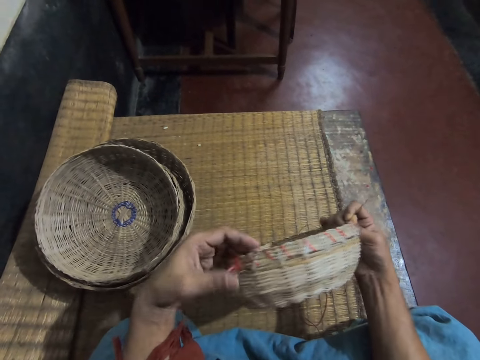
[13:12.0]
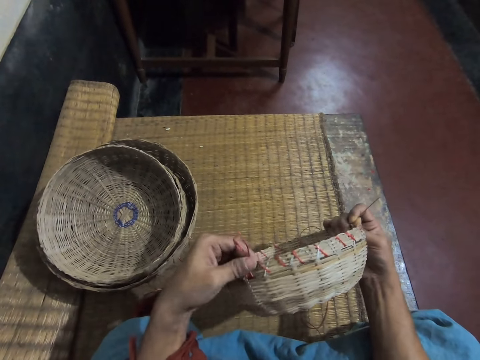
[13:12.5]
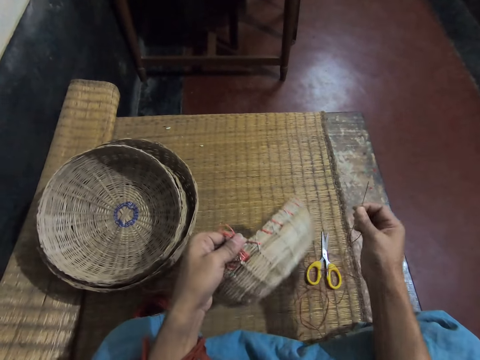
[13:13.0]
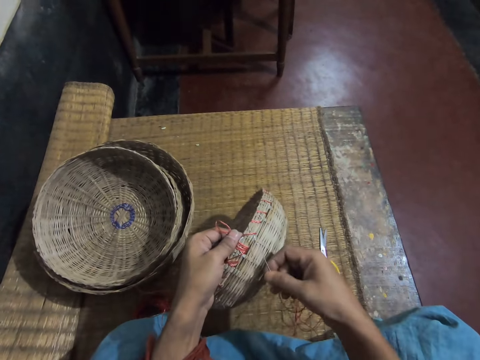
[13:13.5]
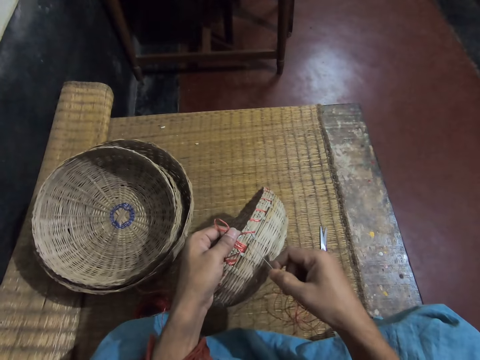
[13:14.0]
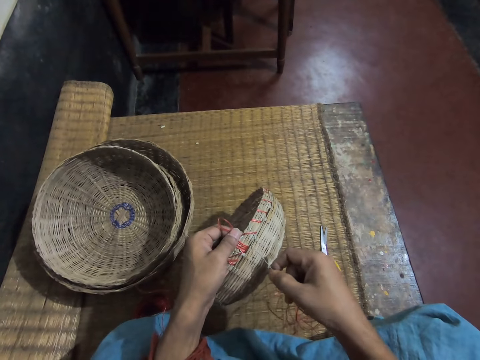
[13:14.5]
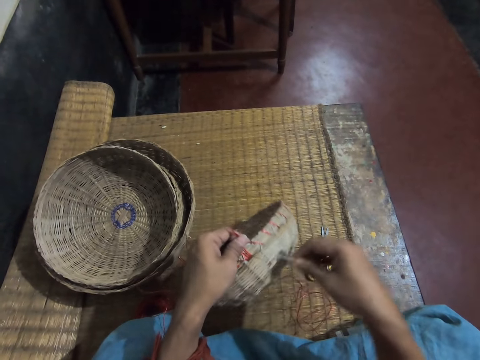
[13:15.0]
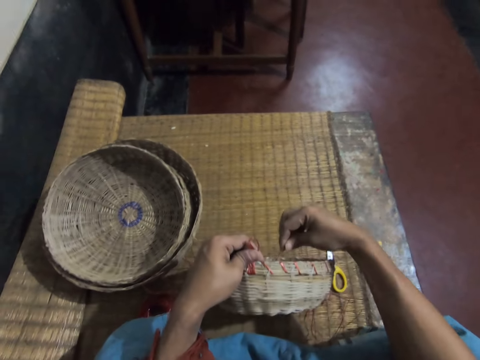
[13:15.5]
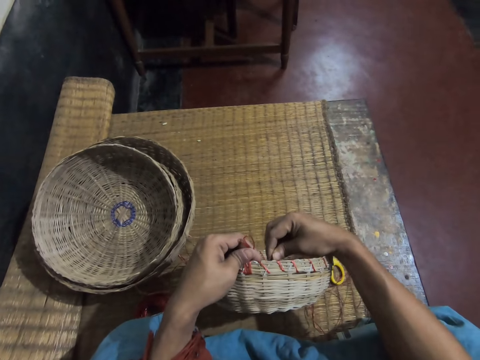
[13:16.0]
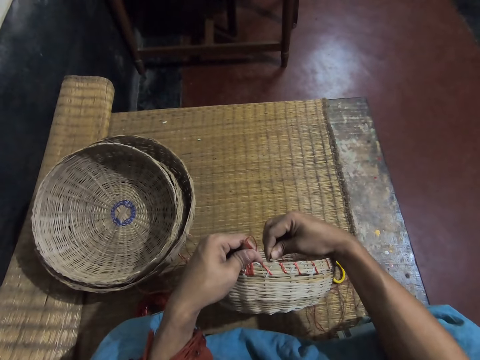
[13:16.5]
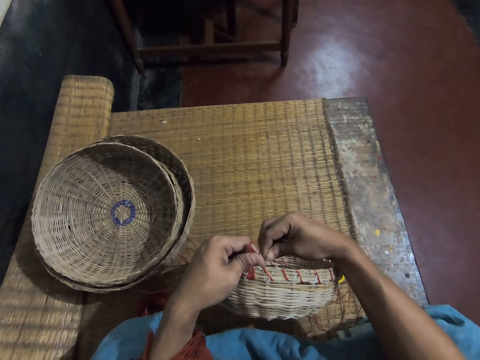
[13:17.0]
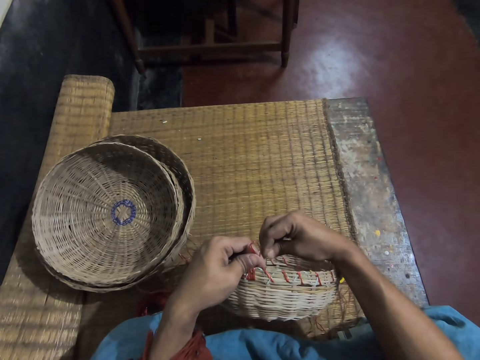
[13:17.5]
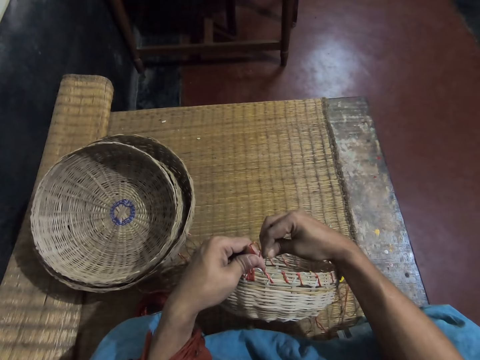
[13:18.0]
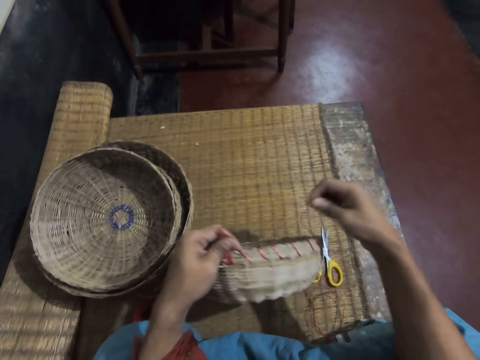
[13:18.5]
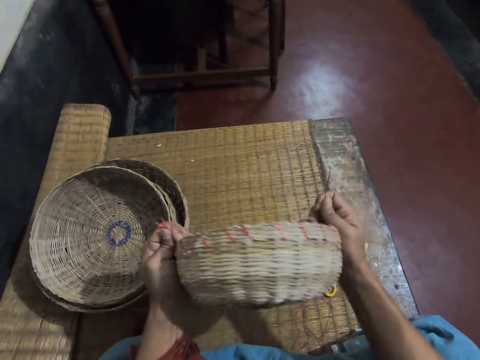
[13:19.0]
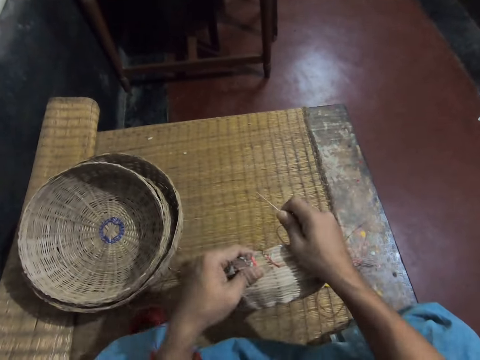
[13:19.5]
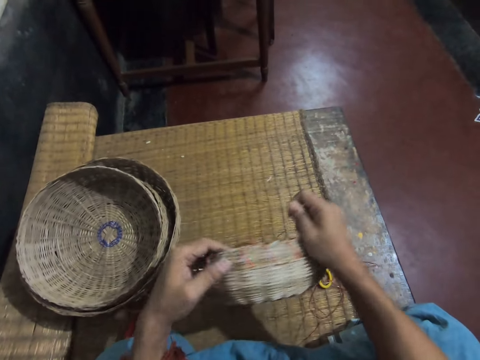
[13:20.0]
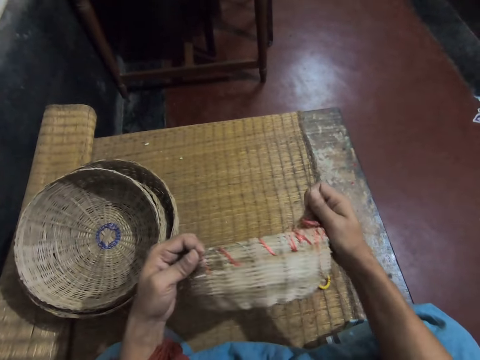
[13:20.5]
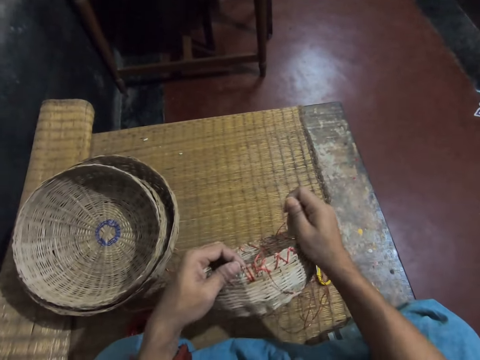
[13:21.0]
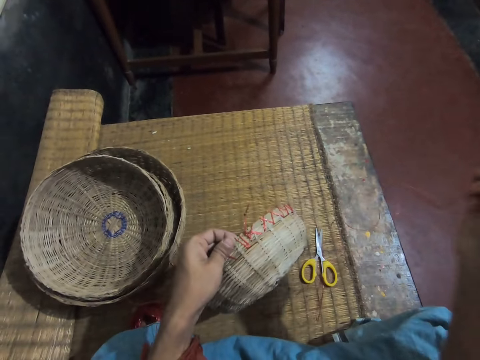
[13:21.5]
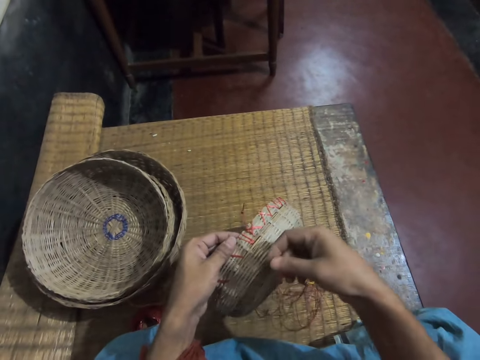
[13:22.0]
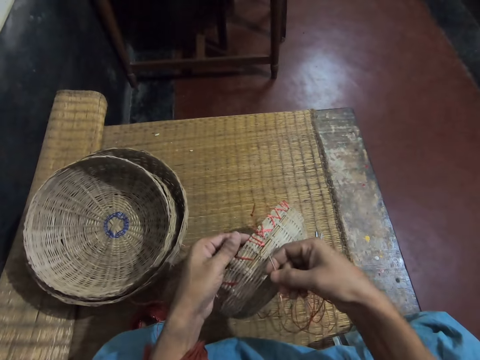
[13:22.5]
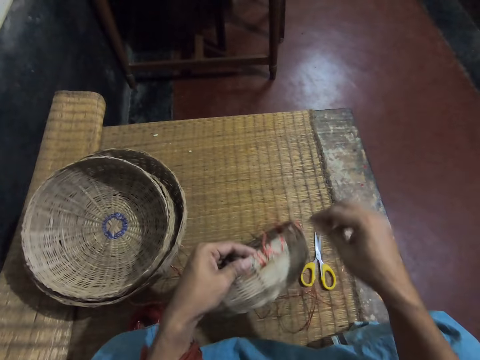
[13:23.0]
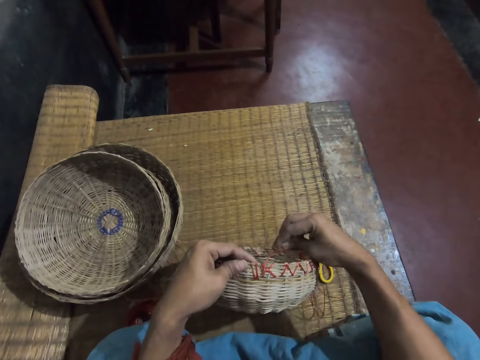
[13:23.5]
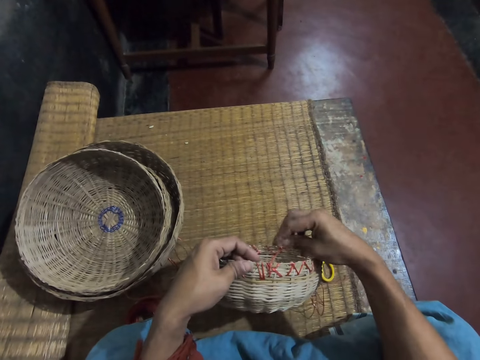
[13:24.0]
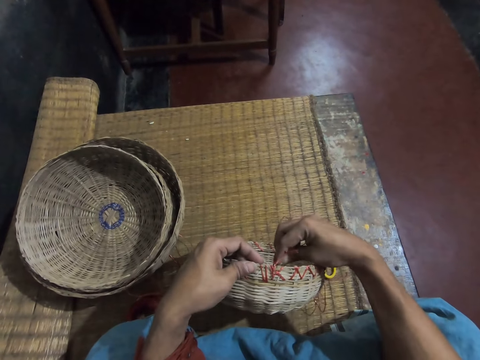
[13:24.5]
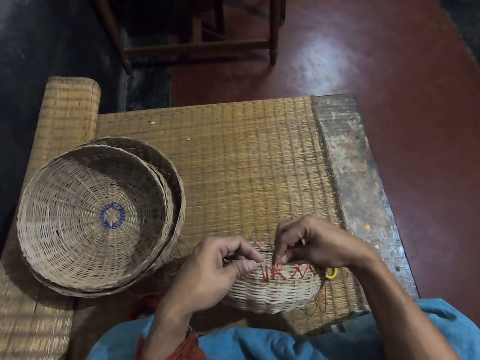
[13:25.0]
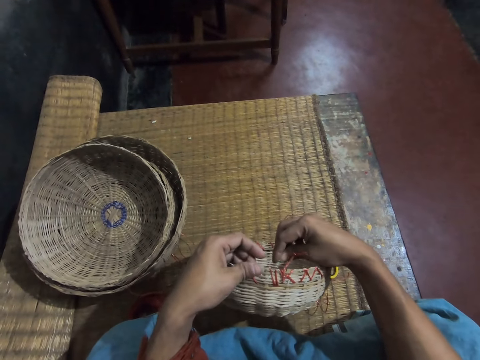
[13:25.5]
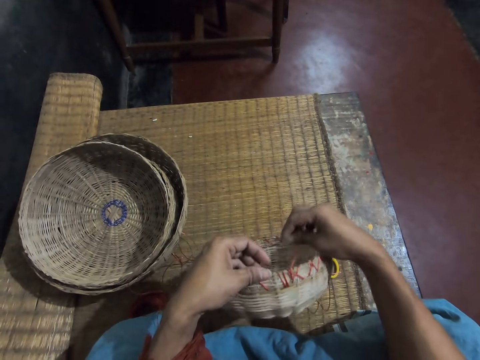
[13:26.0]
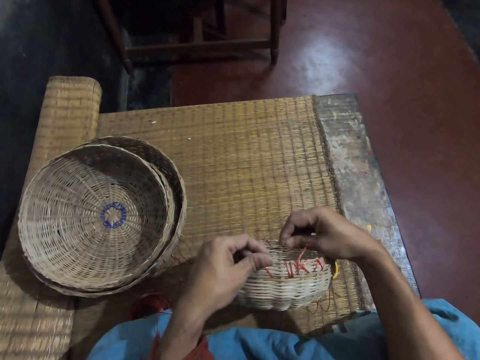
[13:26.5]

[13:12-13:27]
The camera wearer turns the basket around.

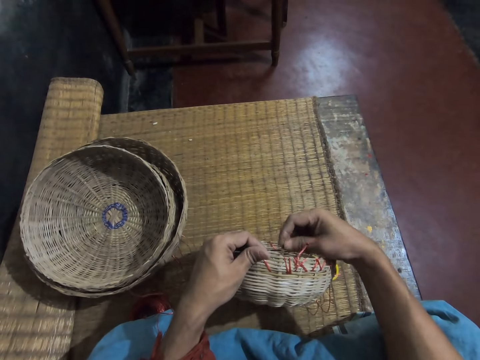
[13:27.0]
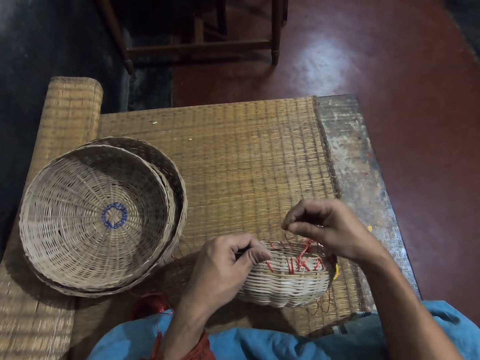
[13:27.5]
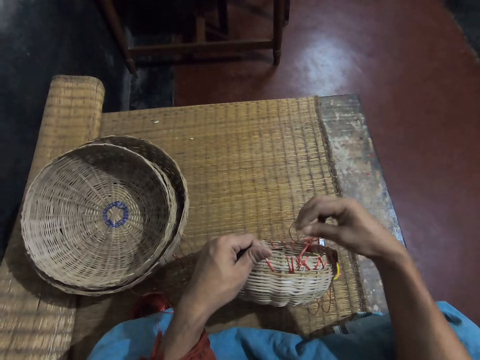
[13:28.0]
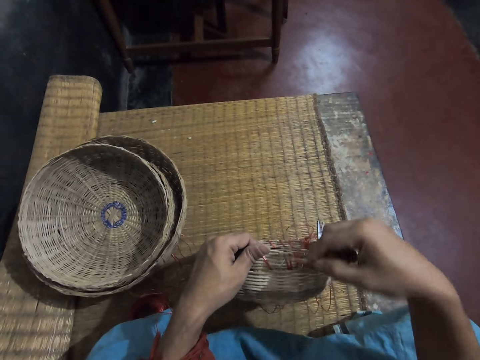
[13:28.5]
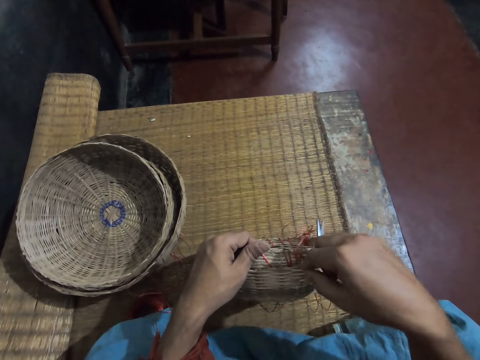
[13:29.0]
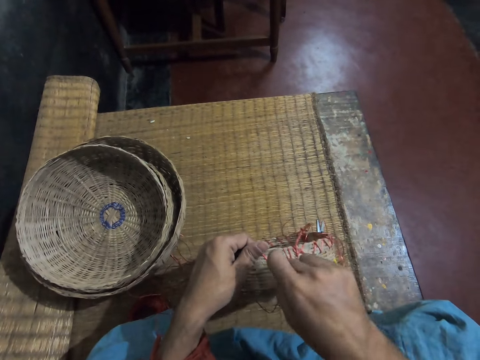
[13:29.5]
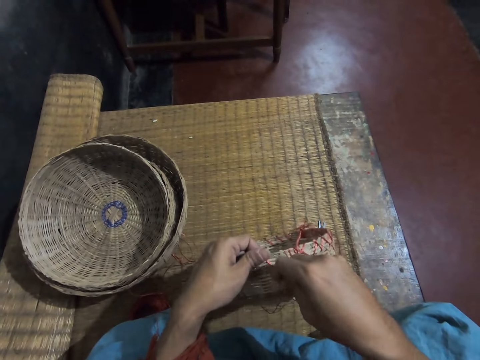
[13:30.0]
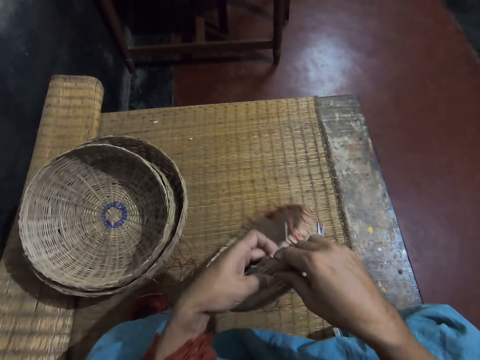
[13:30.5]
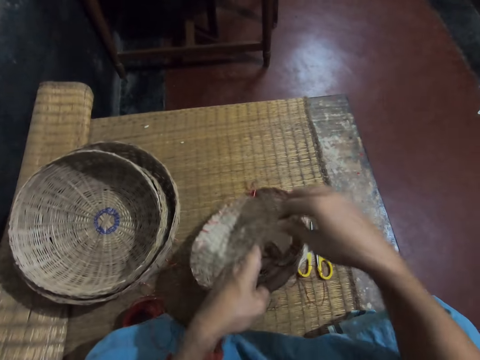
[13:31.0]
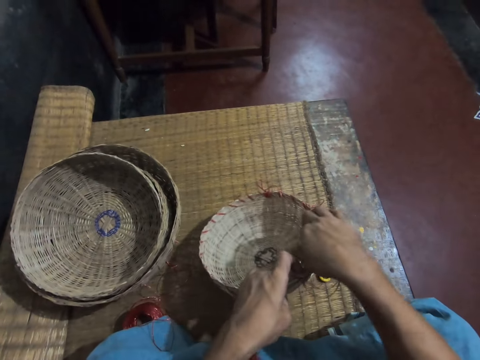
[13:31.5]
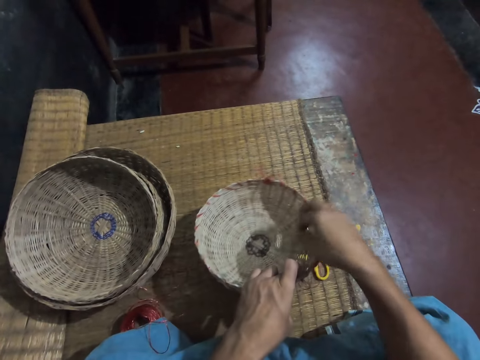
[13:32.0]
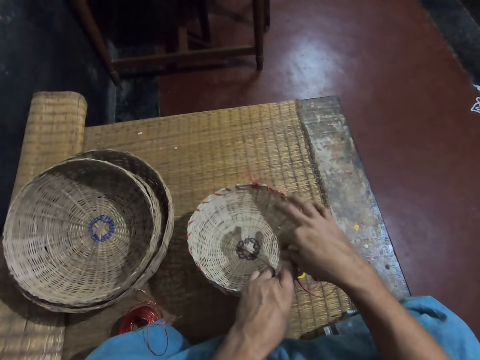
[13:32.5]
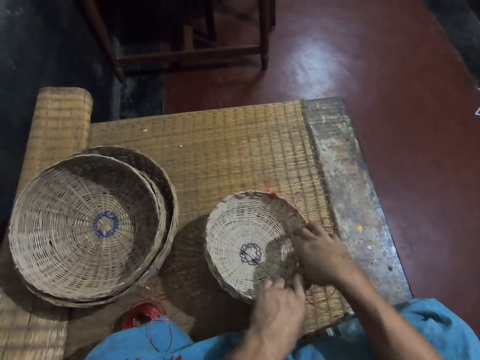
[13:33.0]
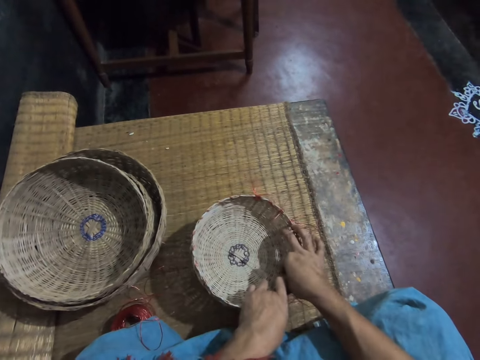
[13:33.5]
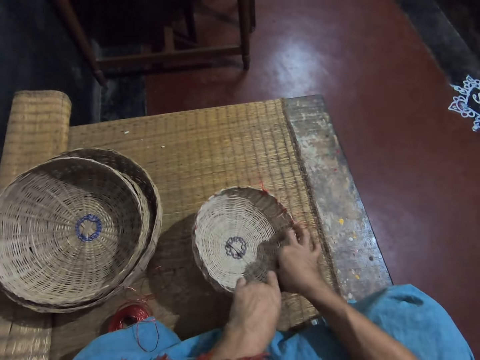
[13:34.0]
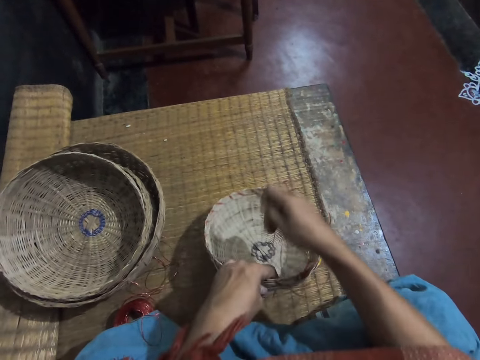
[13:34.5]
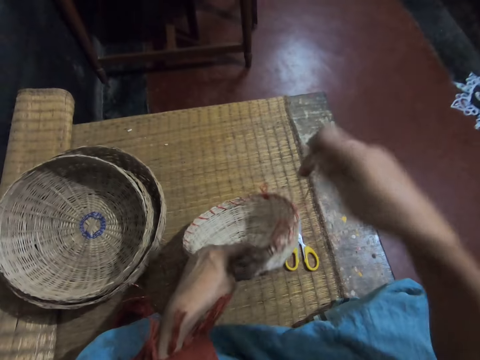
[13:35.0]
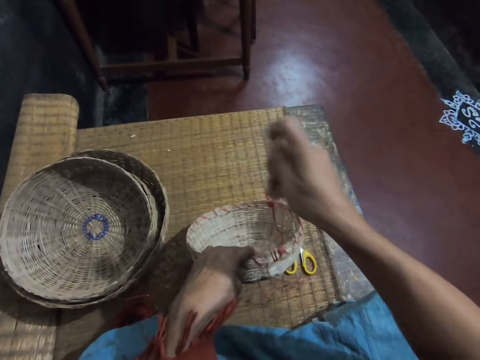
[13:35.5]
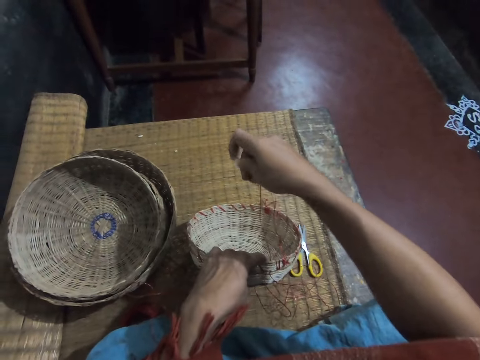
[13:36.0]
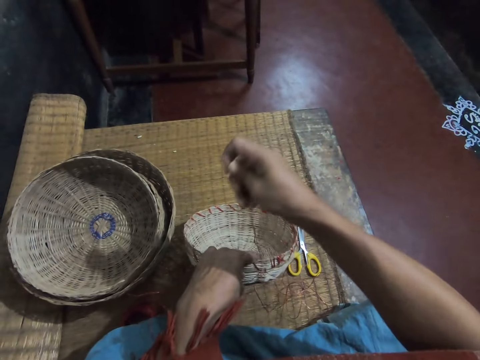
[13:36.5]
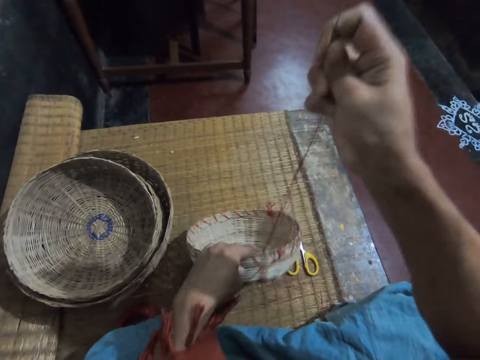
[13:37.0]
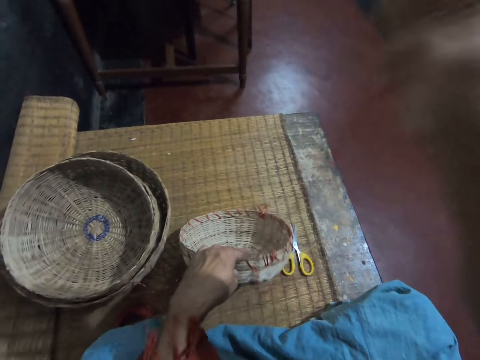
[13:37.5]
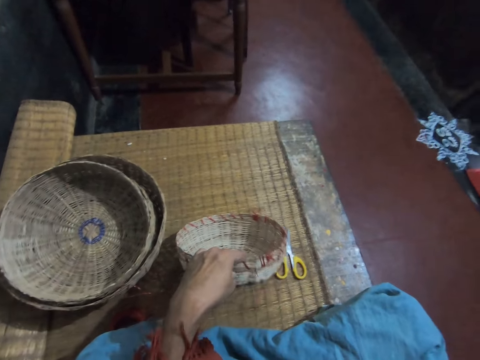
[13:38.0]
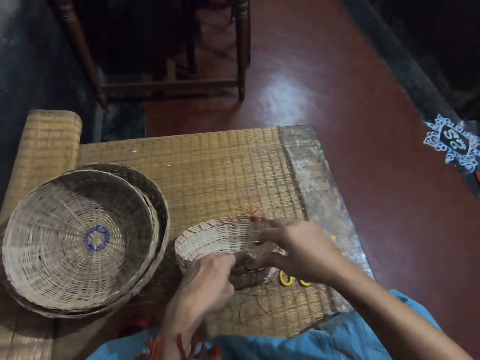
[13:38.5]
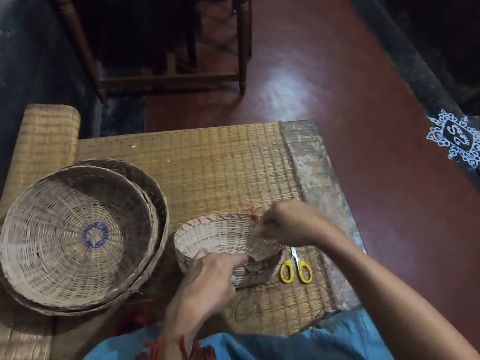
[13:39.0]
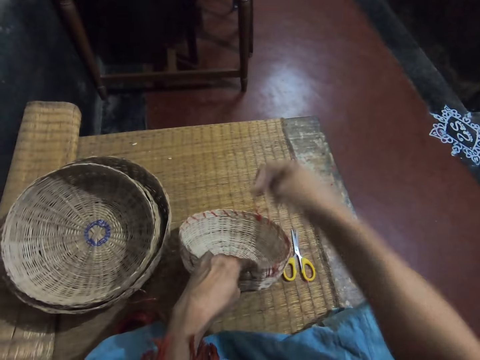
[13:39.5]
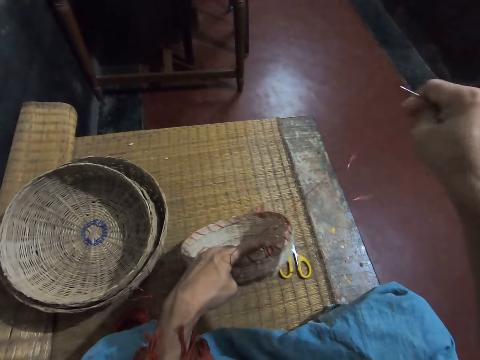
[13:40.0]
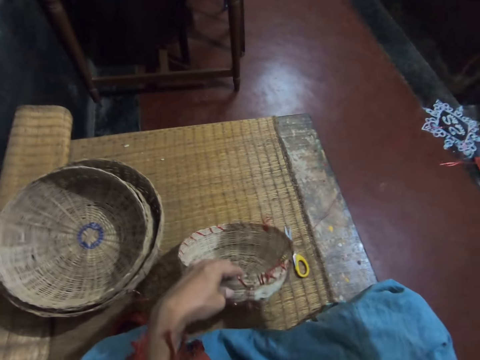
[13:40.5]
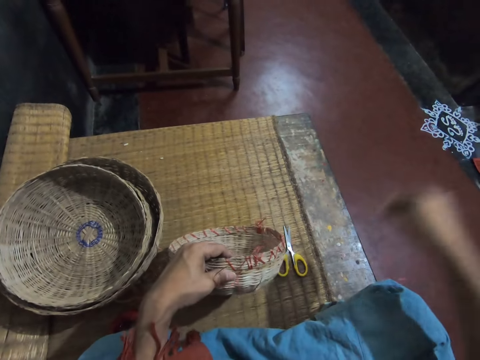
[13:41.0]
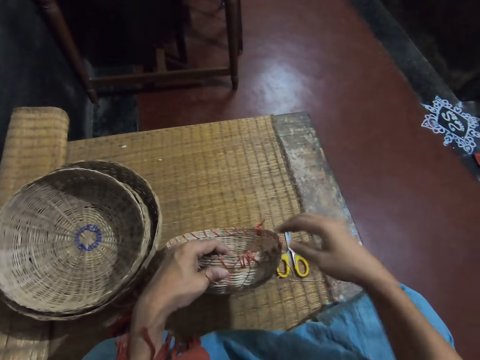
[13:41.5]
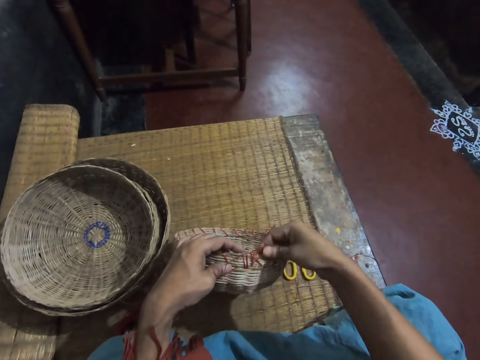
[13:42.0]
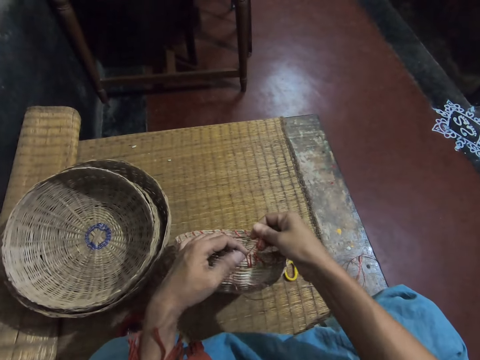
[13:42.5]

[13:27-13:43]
The camera wearer puts the needle in the wicker basket. They adjust the thread in the wicker basket. They tighten the rope on the reed basket.
